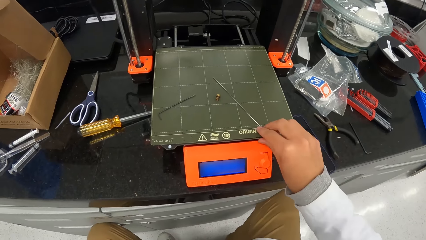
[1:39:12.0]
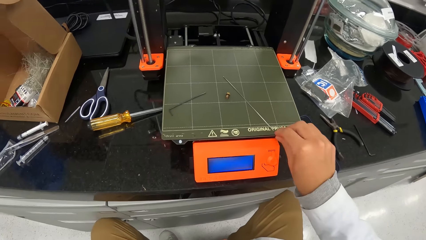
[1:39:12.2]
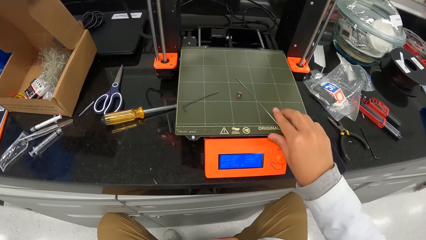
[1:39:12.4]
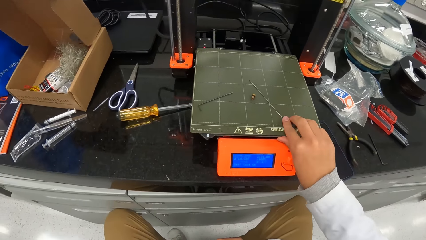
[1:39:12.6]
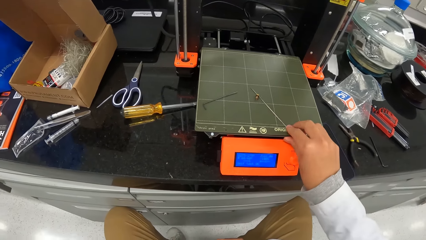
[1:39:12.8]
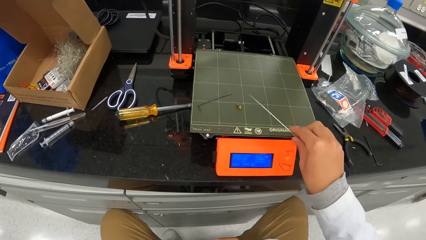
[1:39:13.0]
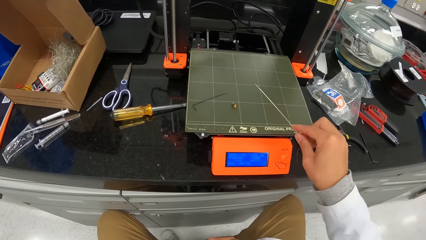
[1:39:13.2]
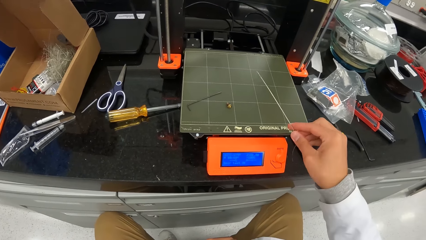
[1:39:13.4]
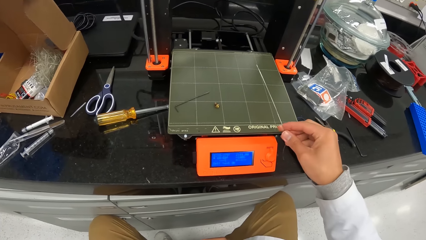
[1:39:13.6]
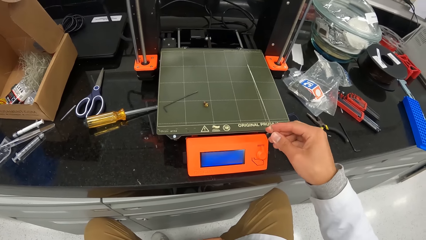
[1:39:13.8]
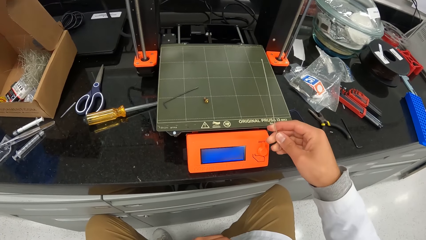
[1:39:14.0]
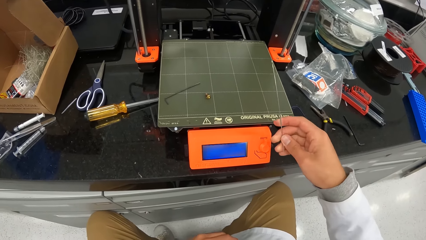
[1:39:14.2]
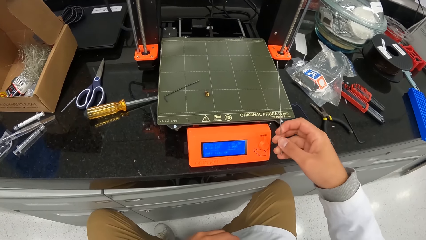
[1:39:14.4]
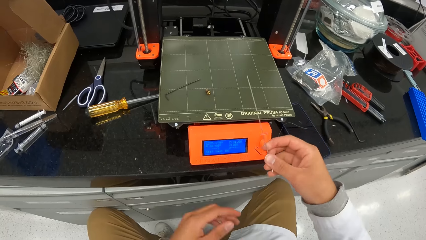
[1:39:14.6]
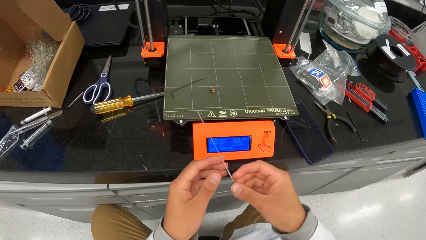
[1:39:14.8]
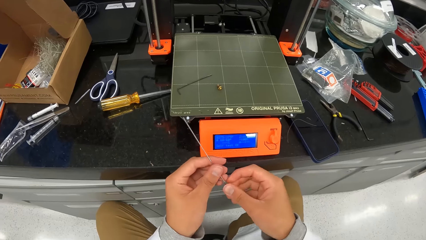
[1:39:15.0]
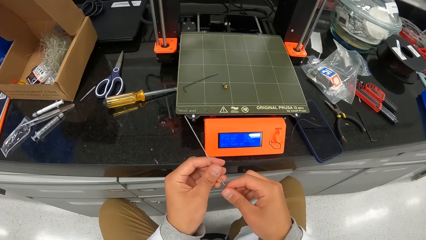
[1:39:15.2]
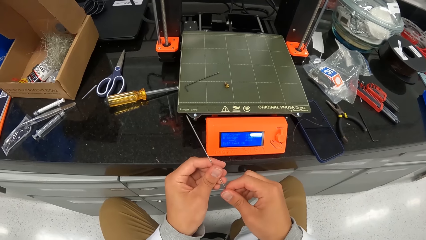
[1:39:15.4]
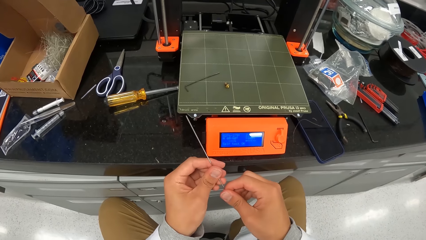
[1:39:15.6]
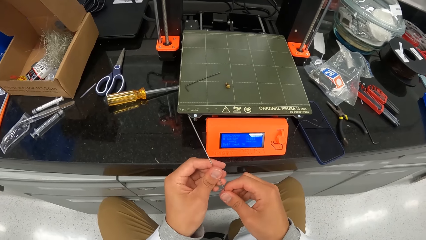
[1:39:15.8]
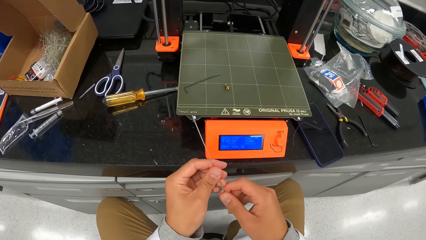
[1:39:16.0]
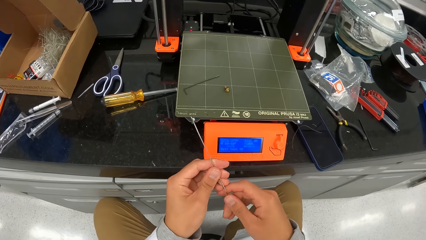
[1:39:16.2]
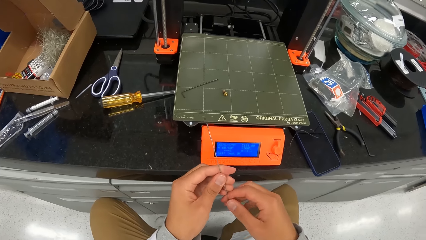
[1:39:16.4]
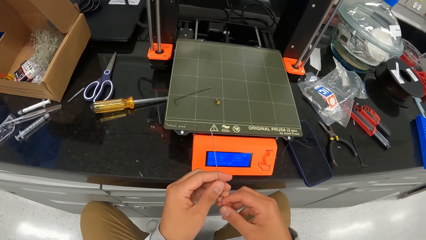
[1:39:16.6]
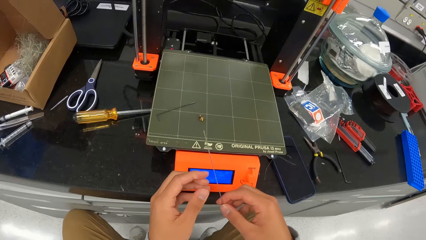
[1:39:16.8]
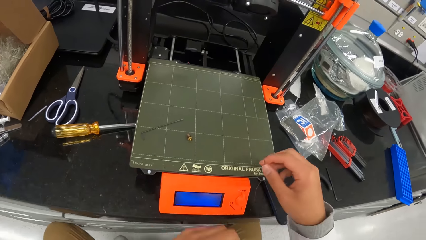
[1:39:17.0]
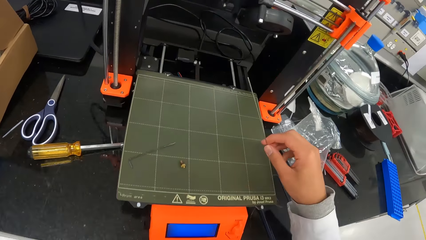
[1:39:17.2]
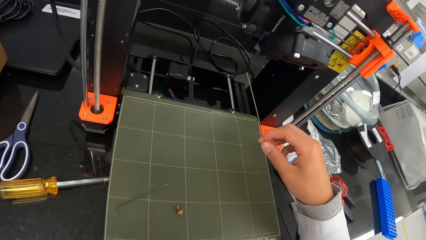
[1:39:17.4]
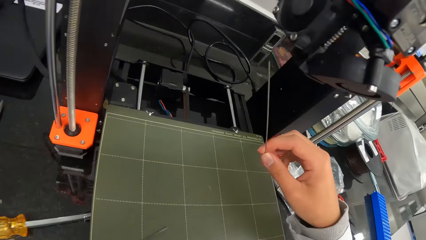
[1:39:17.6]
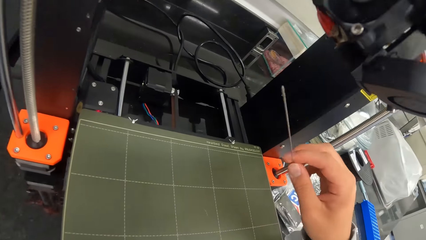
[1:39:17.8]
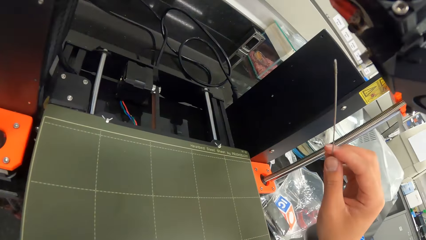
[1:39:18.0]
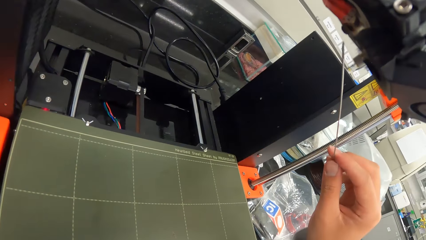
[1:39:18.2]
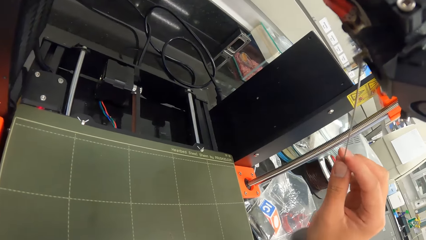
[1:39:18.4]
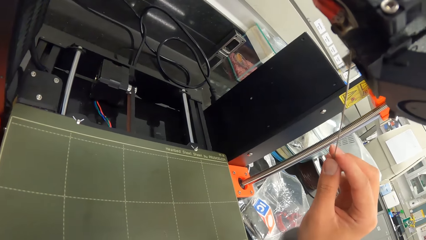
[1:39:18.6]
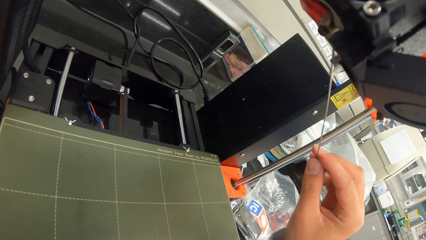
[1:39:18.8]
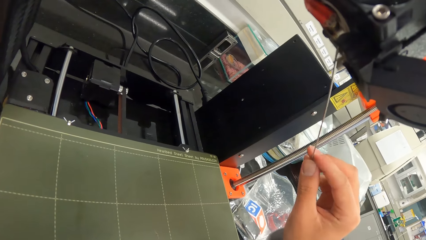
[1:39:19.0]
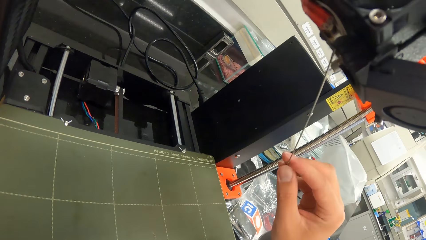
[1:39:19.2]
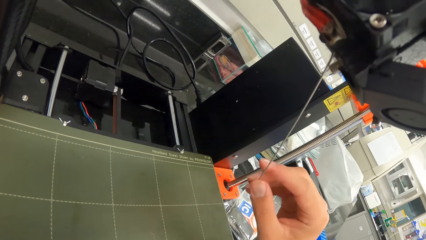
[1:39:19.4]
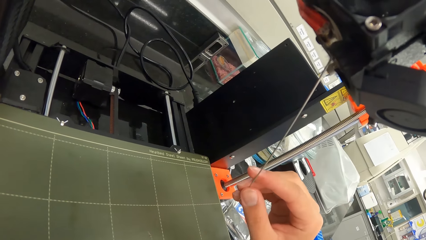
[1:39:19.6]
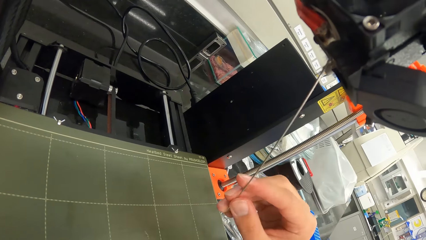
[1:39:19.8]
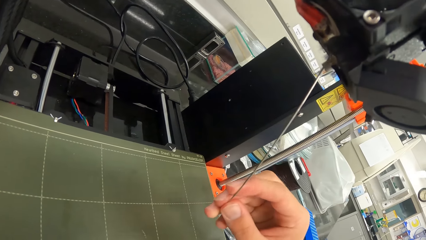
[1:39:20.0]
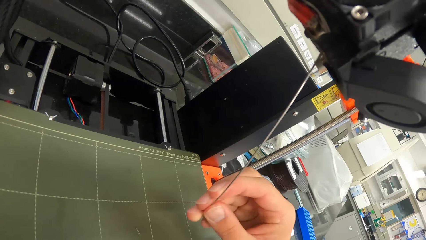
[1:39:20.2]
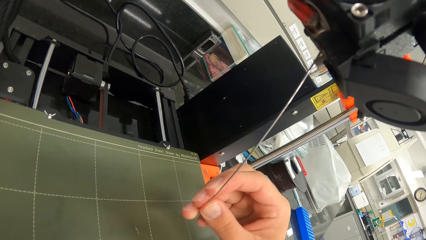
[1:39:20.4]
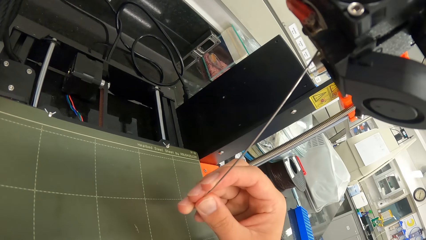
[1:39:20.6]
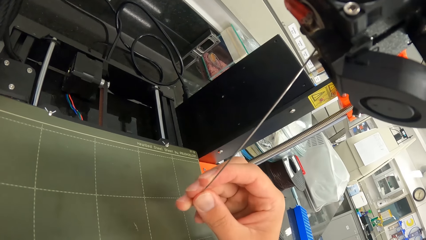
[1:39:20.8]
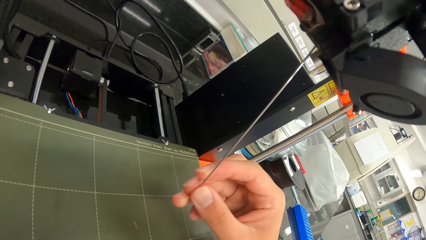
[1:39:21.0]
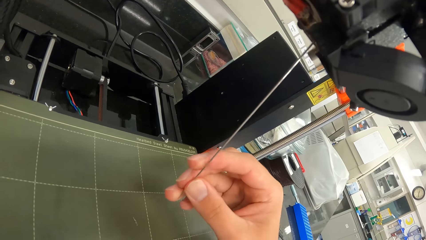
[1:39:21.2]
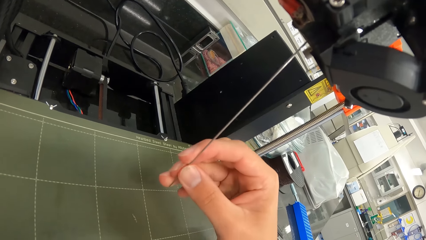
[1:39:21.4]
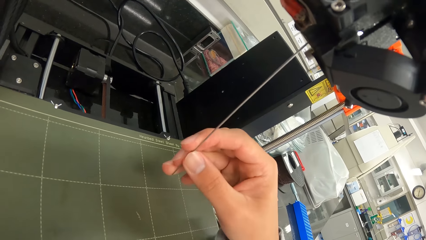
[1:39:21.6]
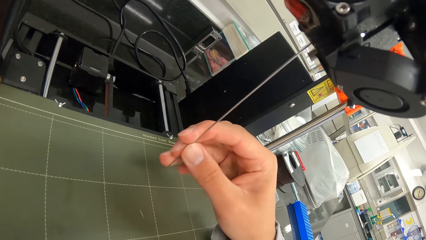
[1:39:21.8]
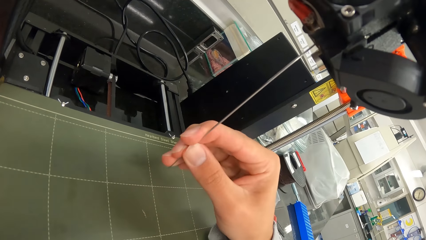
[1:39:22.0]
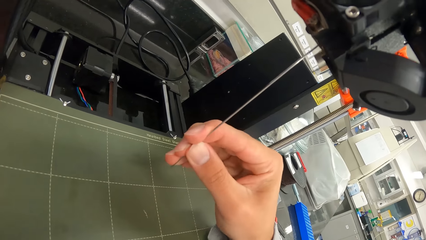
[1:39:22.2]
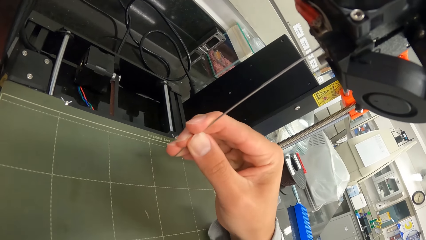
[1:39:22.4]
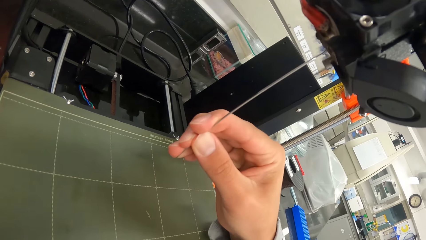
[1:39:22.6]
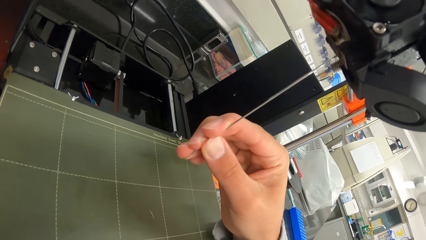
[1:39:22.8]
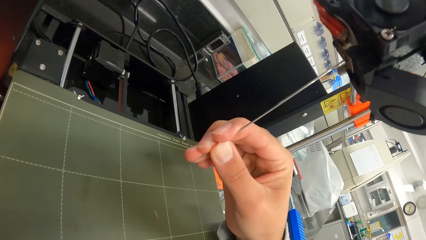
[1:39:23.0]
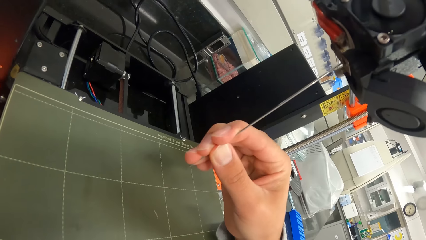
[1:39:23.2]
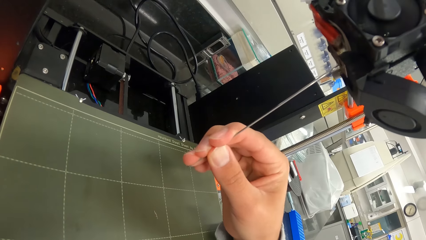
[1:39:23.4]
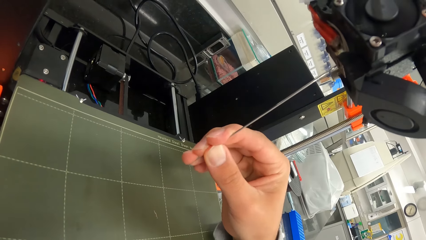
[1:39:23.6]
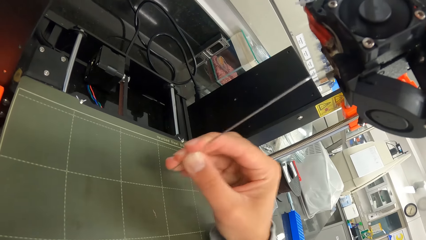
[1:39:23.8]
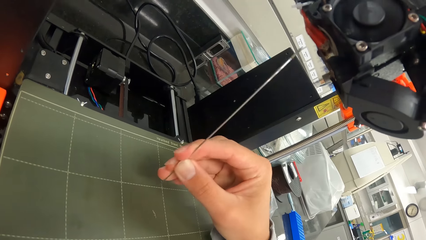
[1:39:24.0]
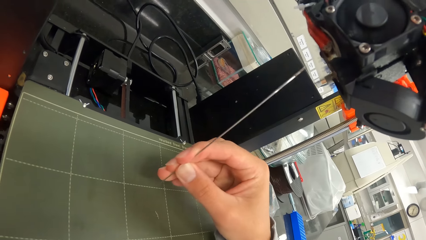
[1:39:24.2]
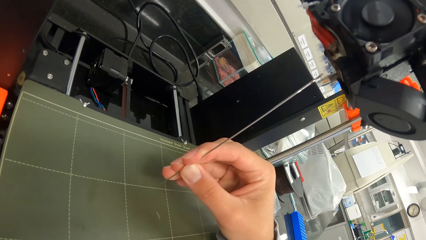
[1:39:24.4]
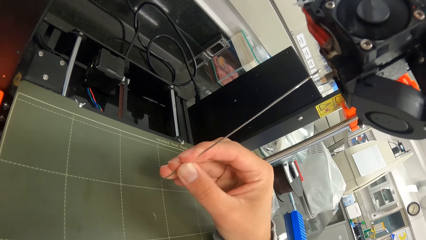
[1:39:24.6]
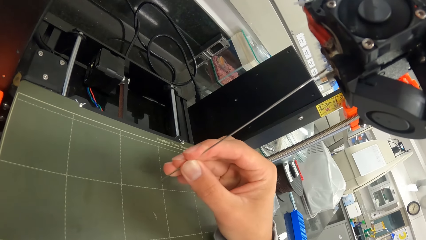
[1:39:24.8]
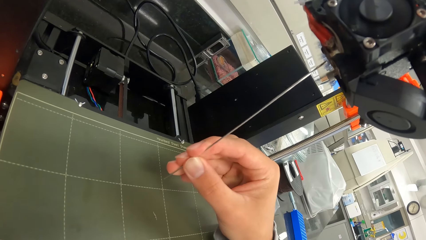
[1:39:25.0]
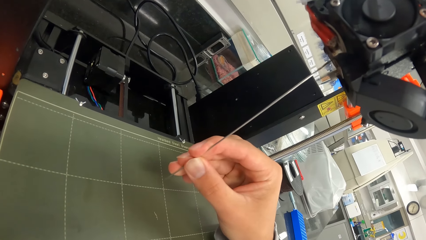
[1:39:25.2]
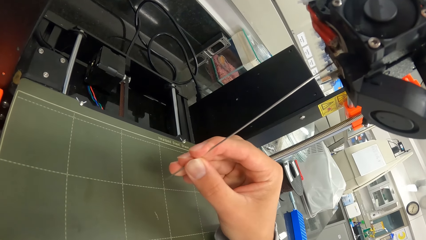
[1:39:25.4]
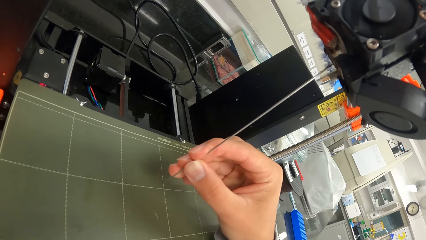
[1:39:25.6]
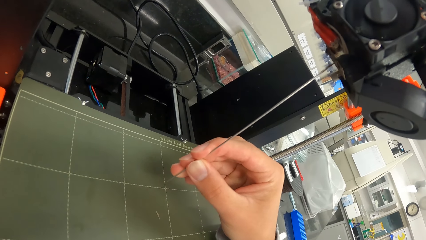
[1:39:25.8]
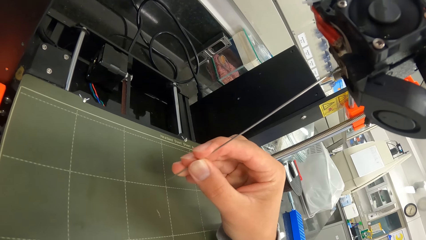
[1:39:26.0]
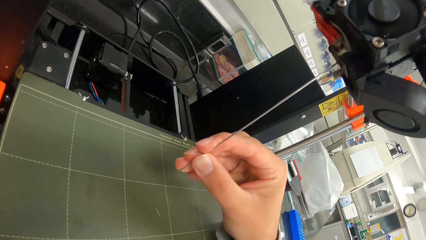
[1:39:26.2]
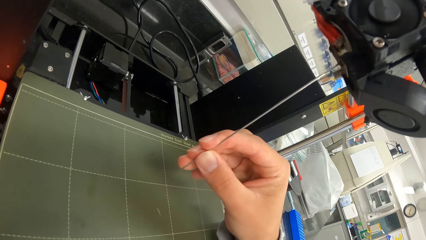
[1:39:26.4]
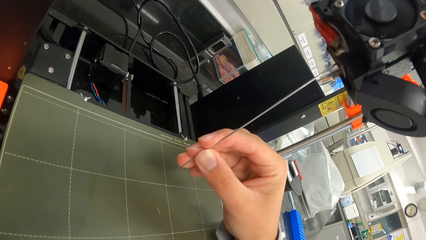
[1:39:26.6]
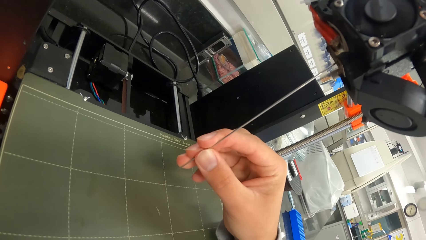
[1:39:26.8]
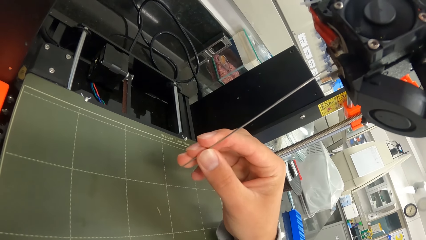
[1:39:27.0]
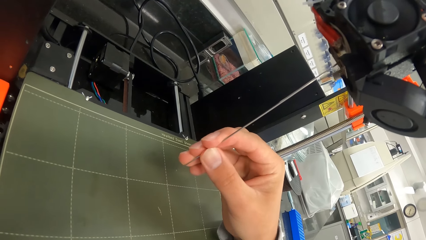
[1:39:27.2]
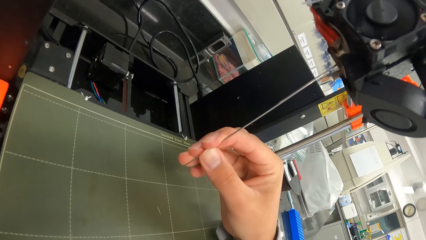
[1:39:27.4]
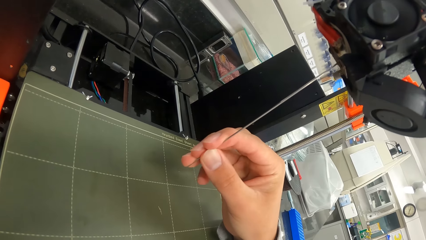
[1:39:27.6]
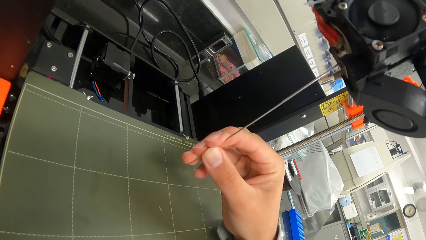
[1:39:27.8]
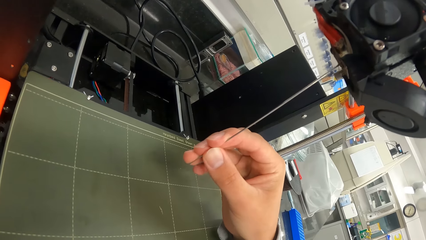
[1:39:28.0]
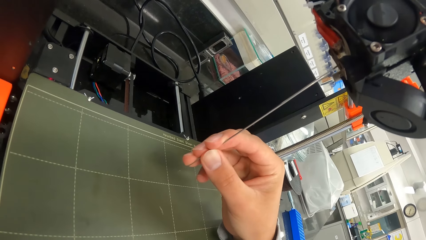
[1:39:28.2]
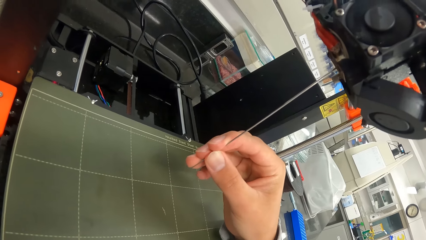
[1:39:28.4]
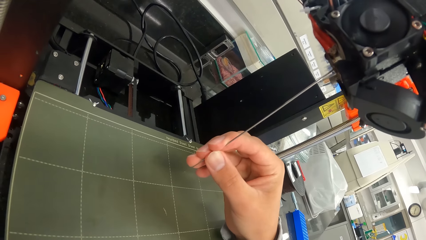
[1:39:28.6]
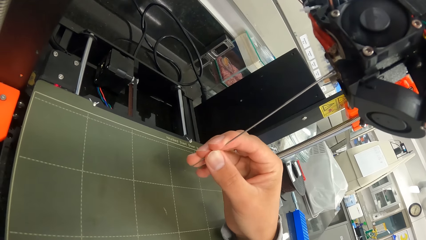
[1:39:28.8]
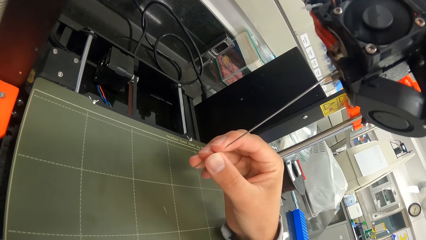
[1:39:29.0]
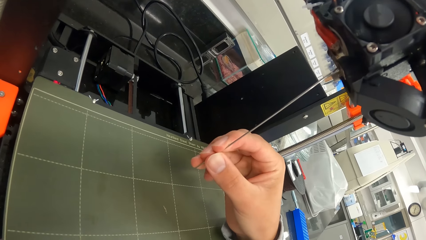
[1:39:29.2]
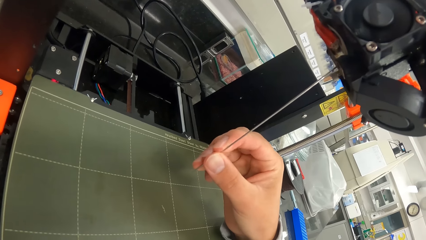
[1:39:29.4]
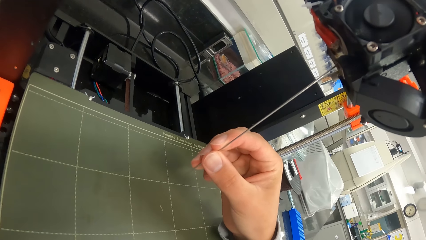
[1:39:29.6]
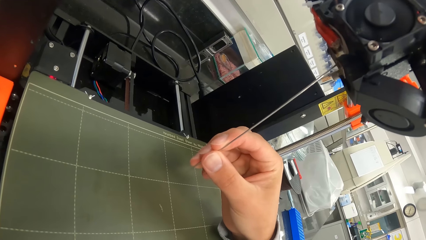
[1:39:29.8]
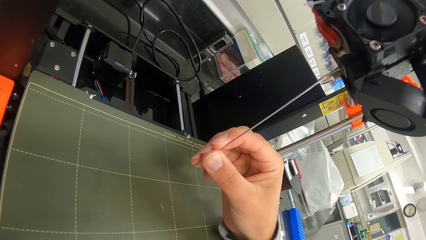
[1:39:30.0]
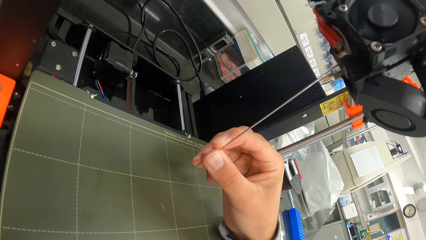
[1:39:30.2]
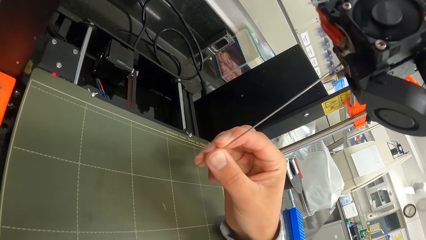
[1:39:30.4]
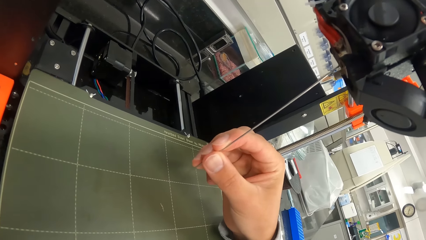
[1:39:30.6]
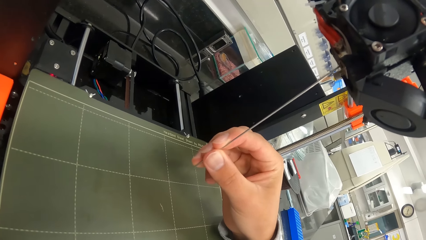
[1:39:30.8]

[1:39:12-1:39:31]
The camera wearer picks up the hex key wrench from the print bed with his right hand. He examines the metal or iron rod. He puts the iron rod in the printer with his right hand.
